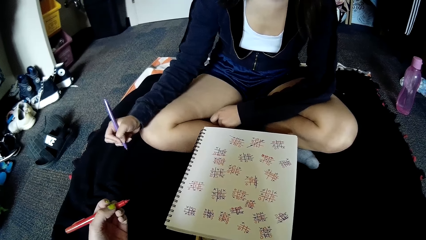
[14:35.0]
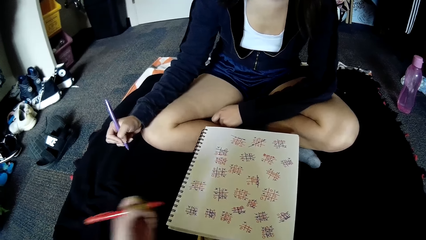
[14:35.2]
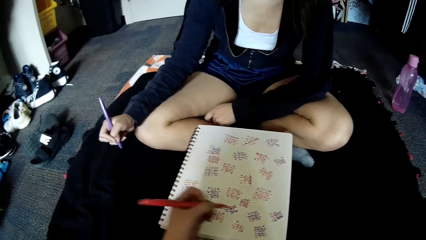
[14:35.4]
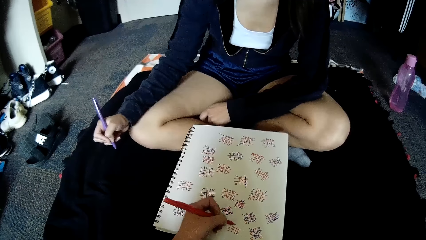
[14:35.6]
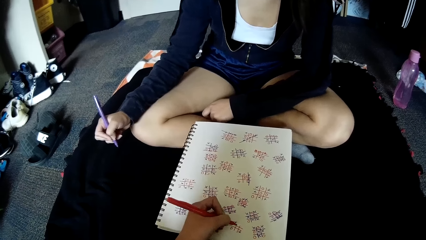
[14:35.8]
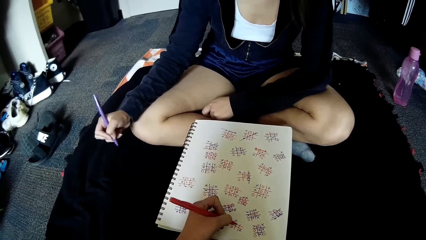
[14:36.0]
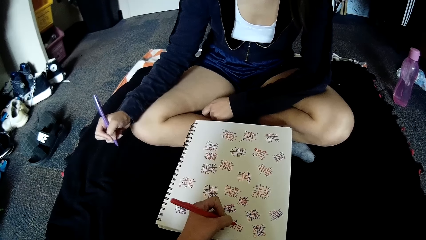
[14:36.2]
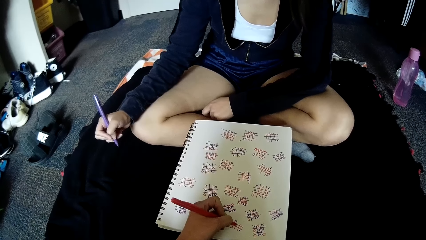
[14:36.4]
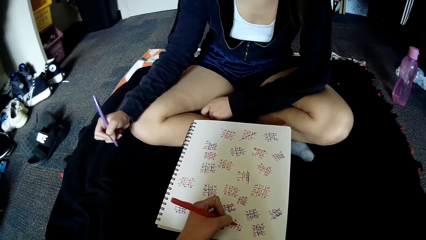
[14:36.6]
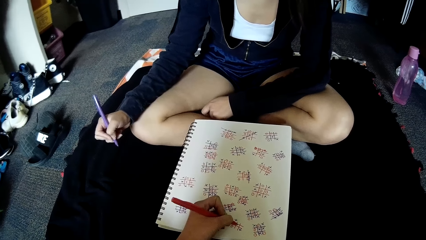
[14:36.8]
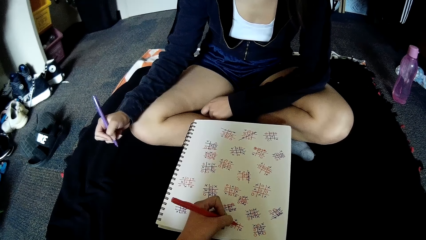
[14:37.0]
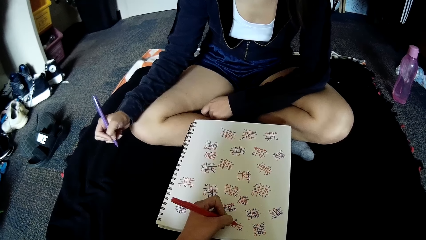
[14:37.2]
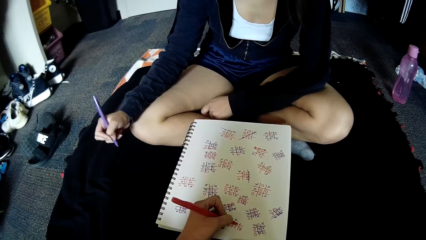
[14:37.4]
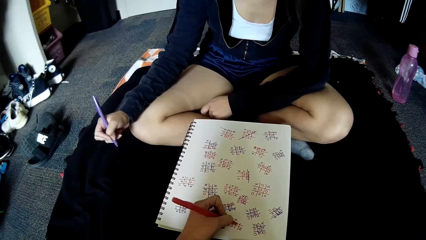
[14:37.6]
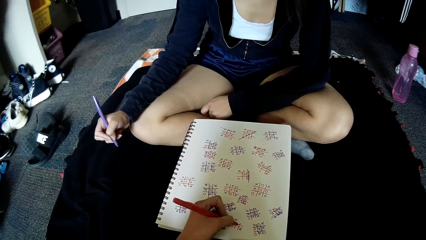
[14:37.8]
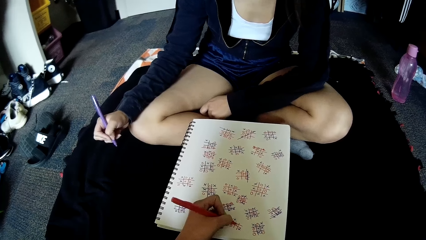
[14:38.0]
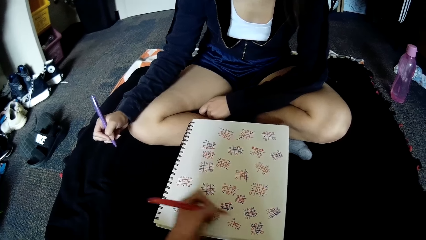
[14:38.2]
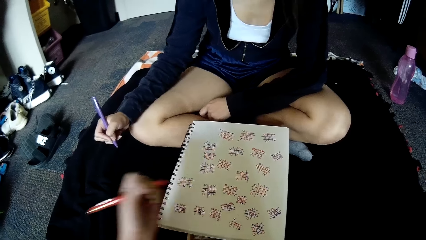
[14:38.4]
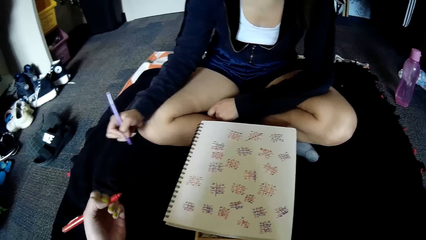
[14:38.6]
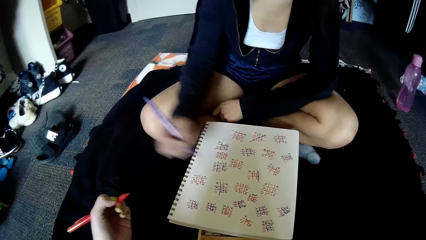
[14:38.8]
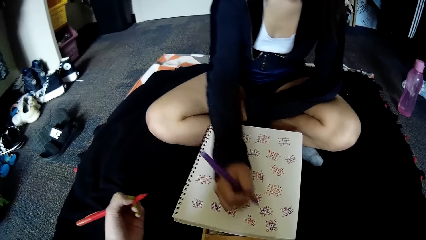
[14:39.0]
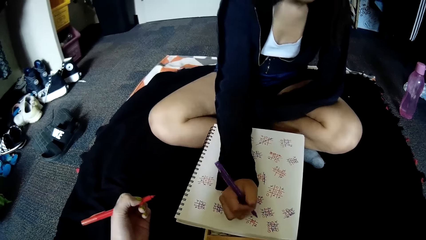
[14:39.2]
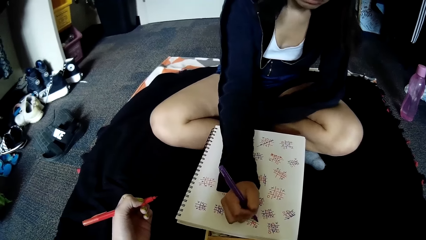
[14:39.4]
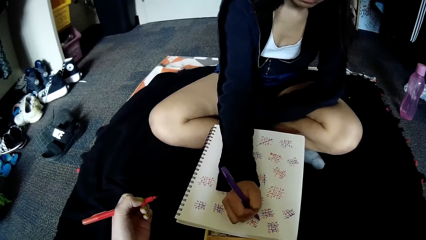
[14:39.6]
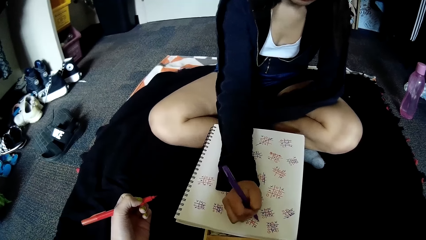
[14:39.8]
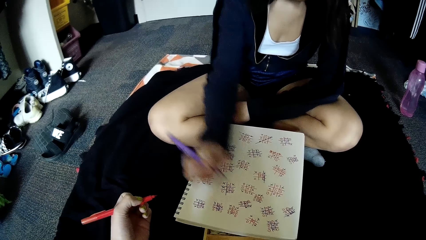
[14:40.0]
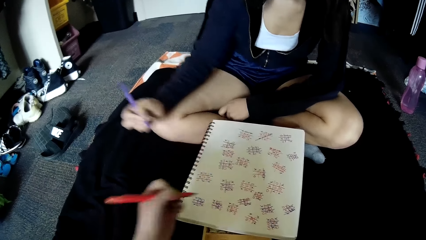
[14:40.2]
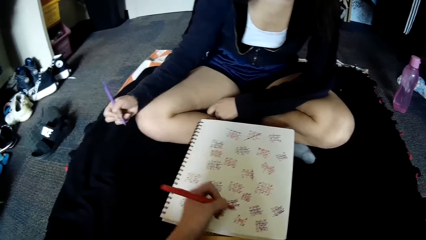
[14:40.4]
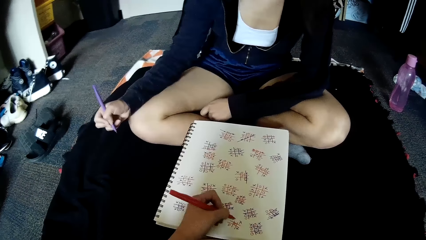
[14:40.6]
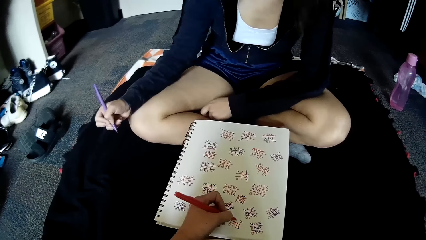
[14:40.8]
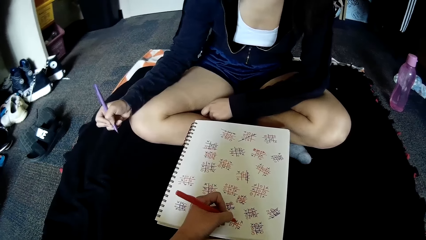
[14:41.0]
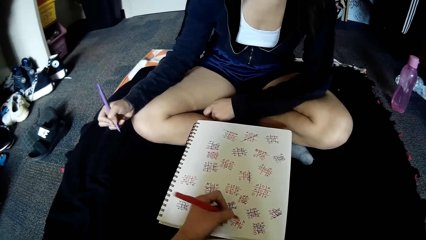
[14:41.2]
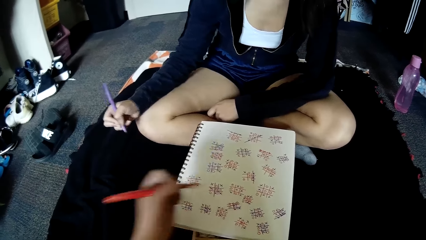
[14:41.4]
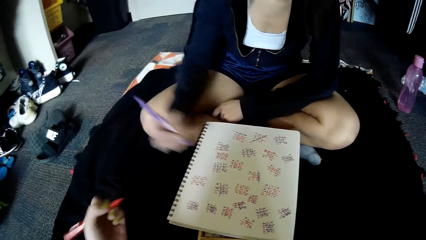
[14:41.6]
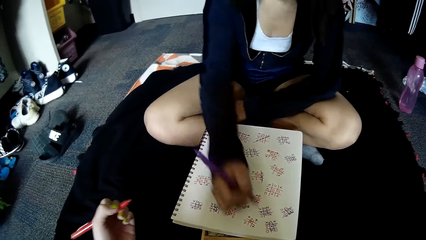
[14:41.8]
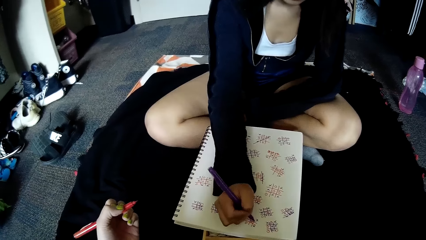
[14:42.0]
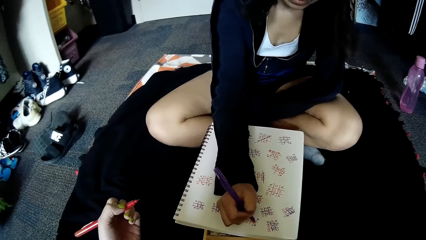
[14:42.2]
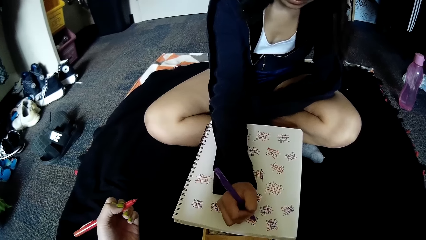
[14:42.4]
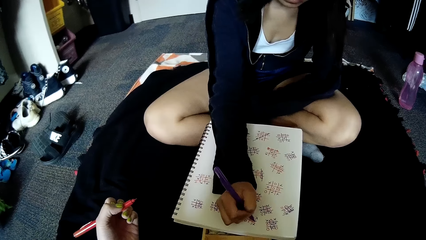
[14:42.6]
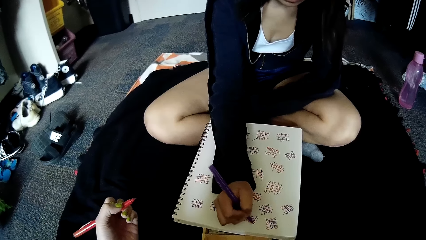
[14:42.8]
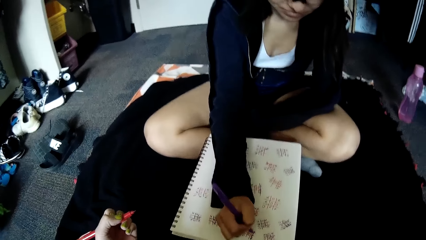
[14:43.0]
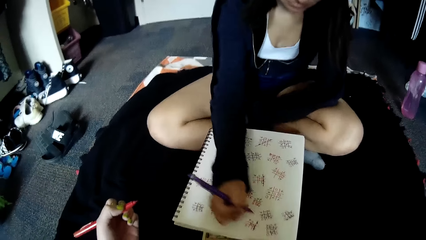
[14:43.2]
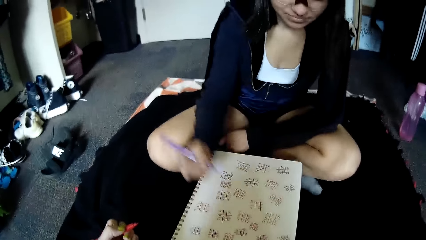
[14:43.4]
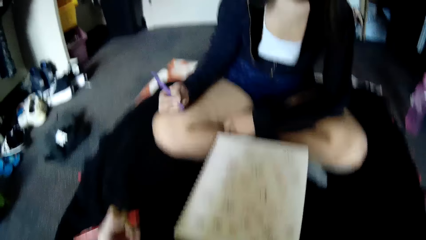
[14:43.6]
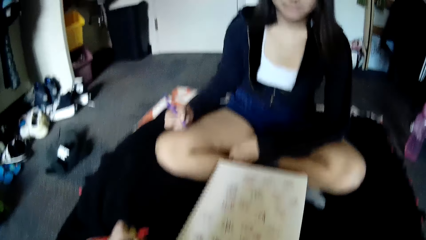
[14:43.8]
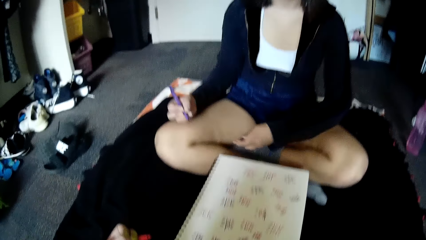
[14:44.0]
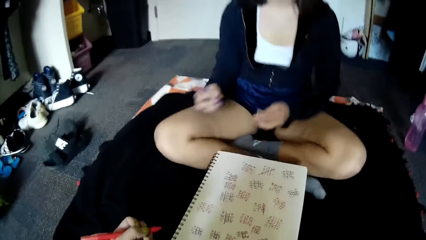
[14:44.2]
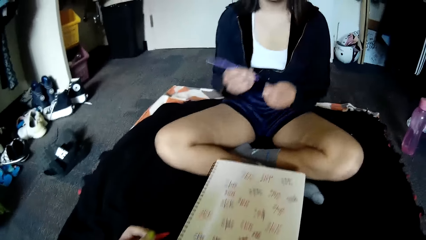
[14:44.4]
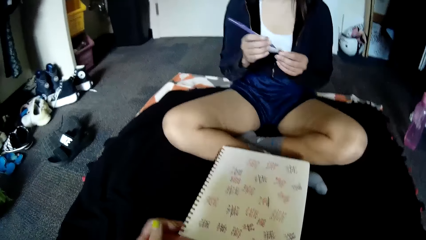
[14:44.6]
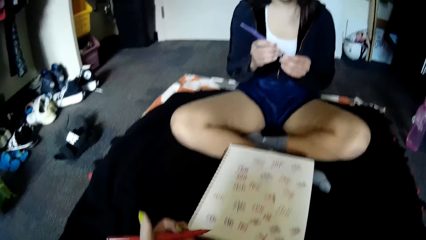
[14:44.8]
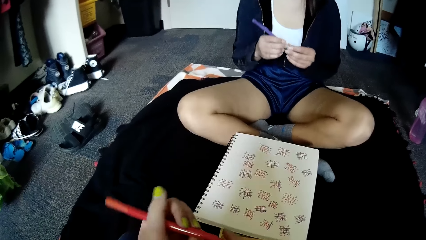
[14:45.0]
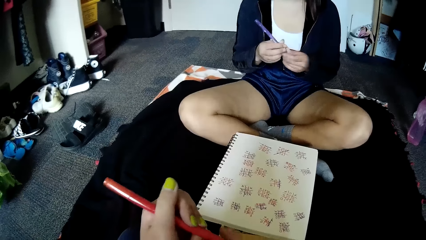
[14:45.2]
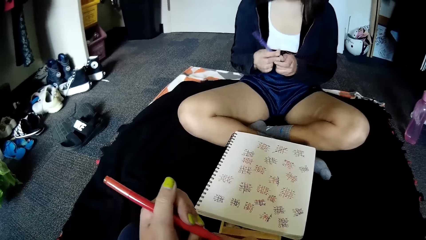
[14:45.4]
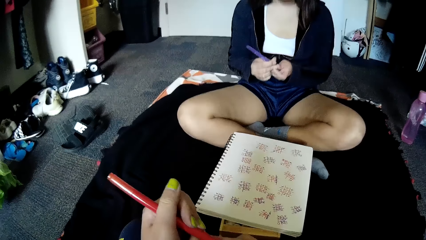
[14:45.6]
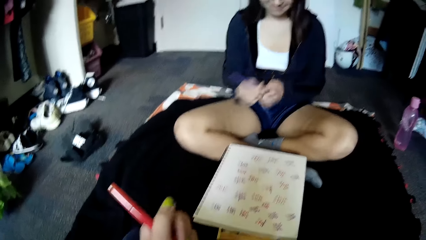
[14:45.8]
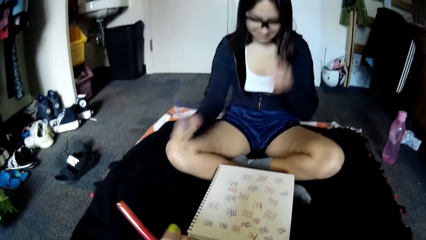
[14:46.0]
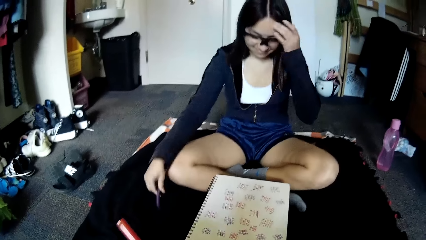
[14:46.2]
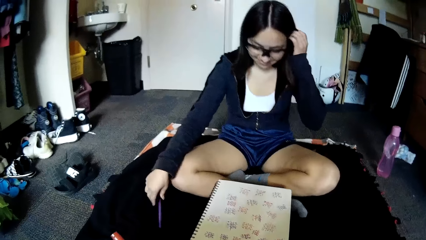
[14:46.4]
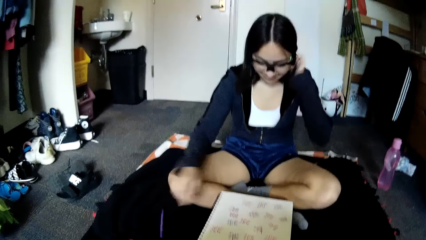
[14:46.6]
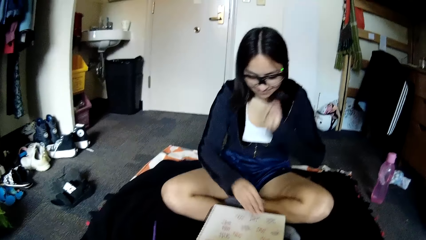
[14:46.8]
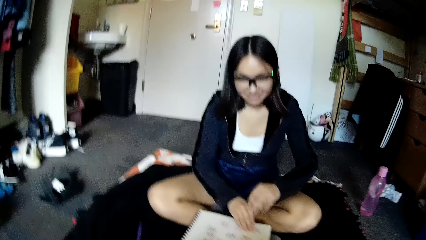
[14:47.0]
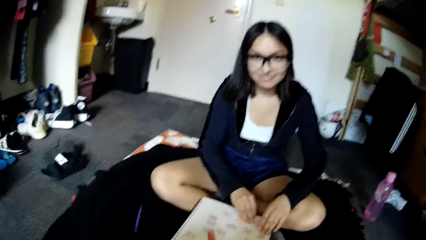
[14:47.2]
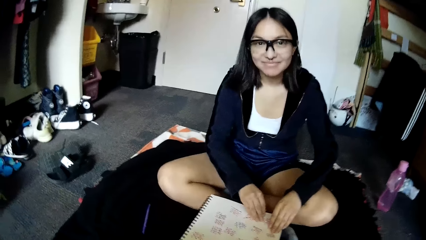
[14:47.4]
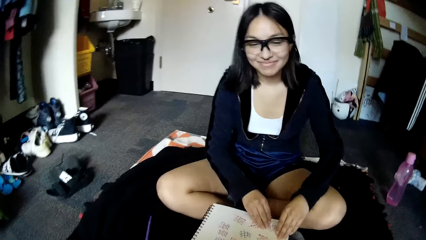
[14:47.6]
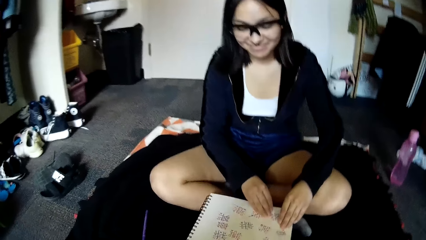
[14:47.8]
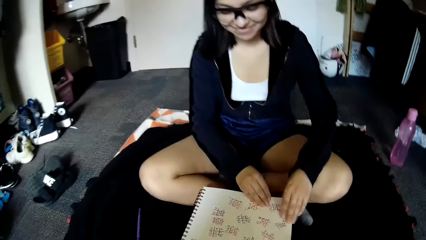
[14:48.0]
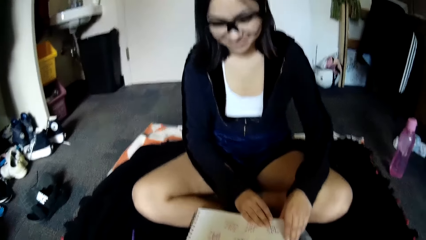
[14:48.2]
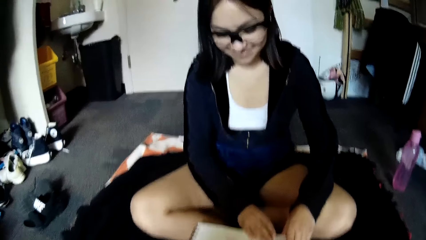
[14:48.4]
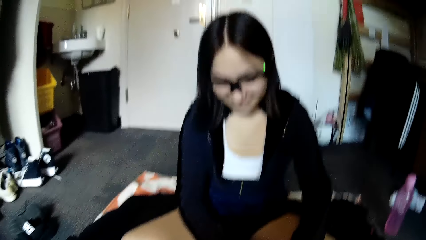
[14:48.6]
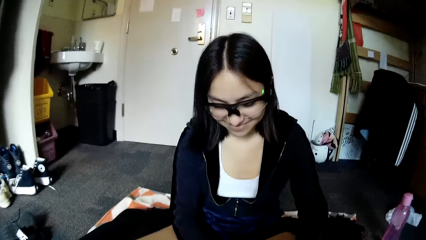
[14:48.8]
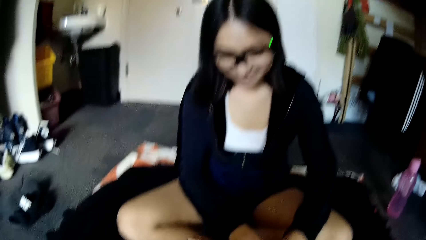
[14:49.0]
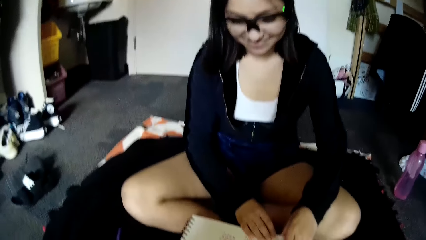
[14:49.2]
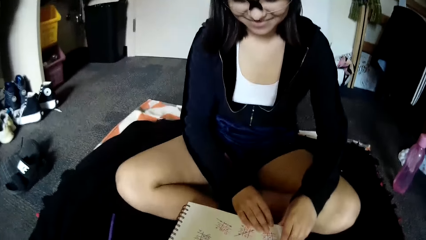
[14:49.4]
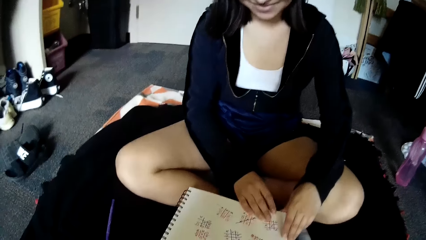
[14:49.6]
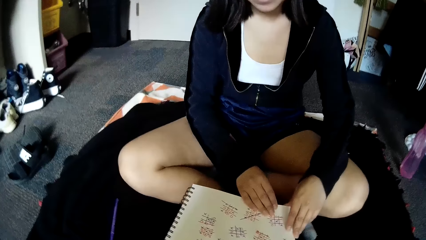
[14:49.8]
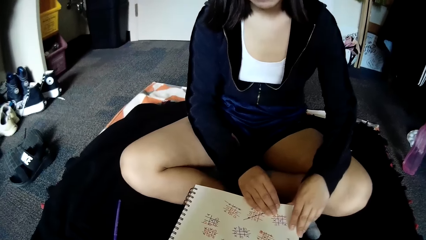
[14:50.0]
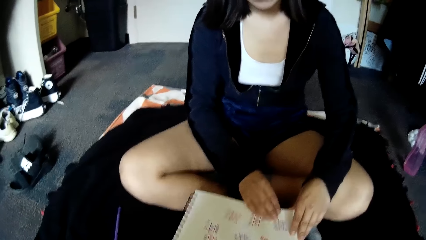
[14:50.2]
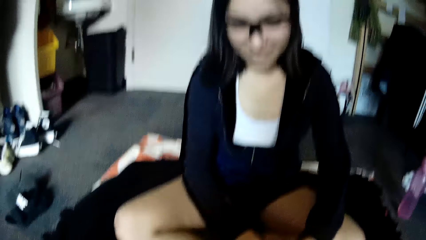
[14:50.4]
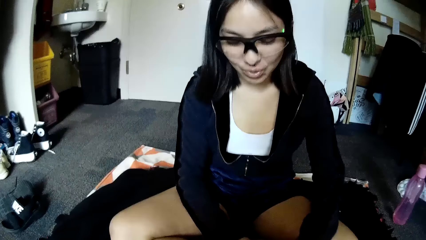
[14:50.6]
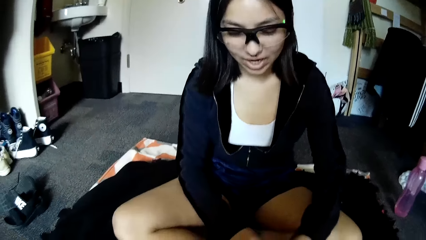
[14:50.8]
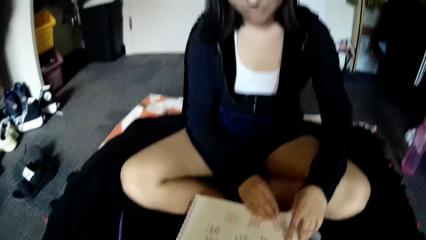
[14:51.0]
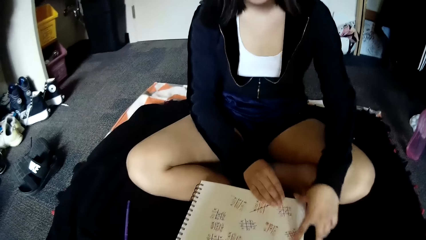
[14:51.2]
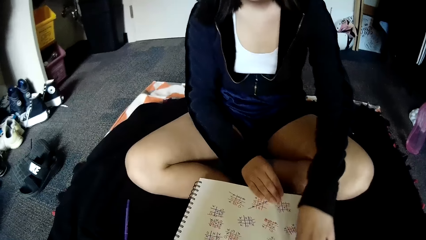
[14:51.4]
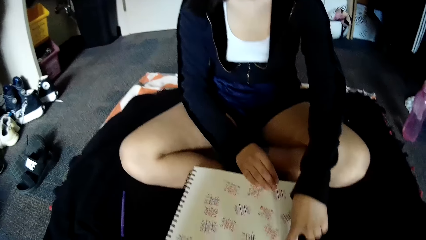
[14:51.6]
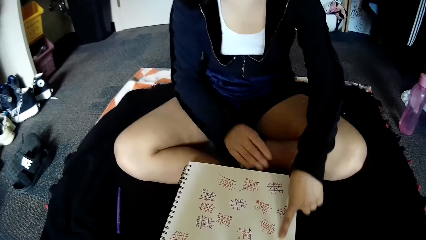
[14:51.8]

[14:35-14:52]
The camera wearer places her left hand on the book on the floor. She writes on the book on the floor with the pen in her left hand. The woman writes on the book on the floor with the pen in her right hand. The camera wearer writes on the book on the floor with the pen in her left hand. The woman writes on the book on the floor with the pen in her right hand. The camera wearer interacts with the woman. The woman closes the pen with the cover in her left hand. The camera wearer closes the pen with the cover in her right hand. The woman drops the pen in her right hand on the floor. The woman holds the book on the floor with both hands. The camera wearer converses with the woman. The woman moves her index fingers on the book on the floor.
